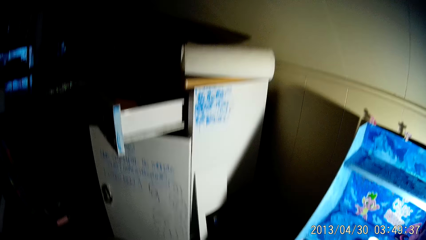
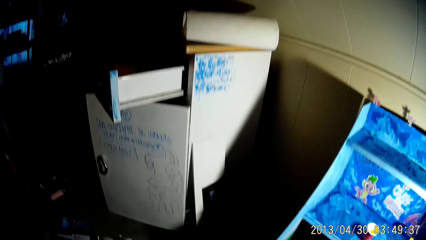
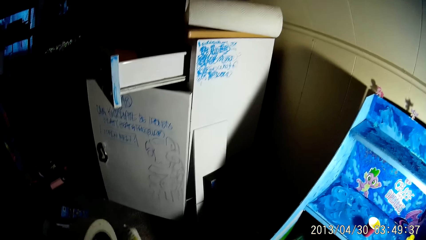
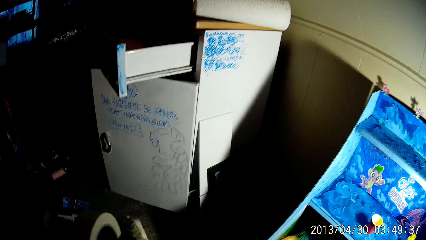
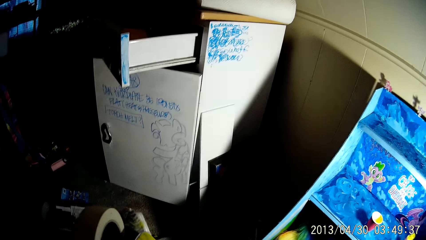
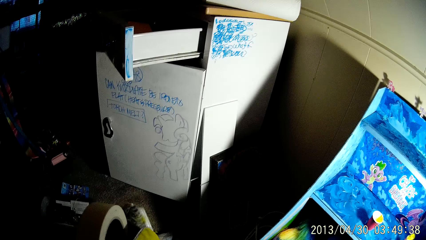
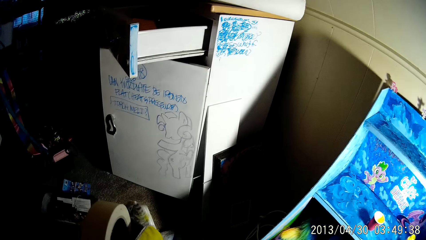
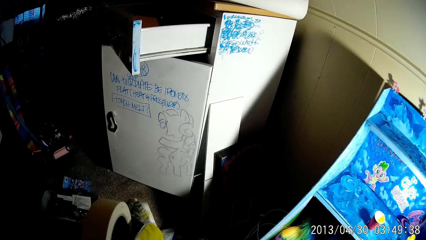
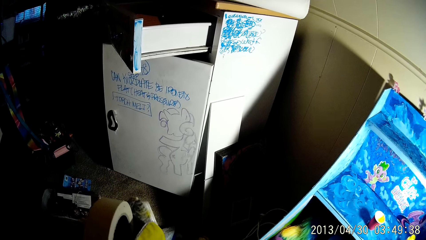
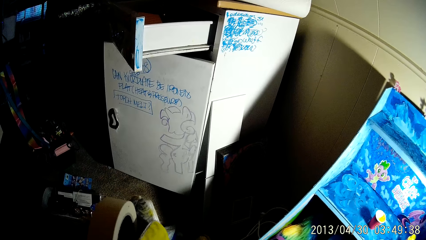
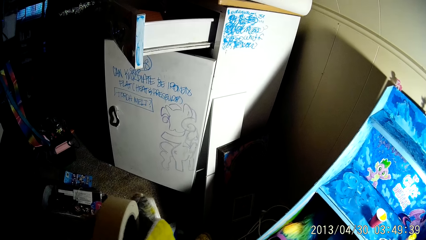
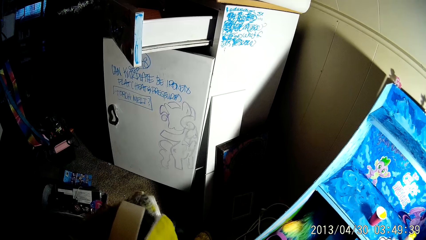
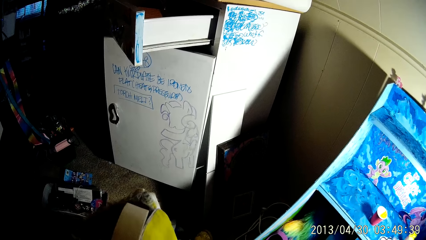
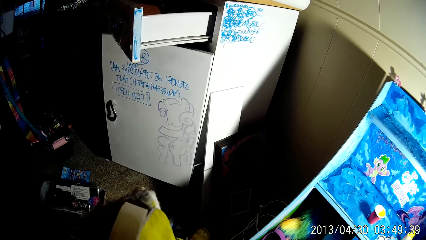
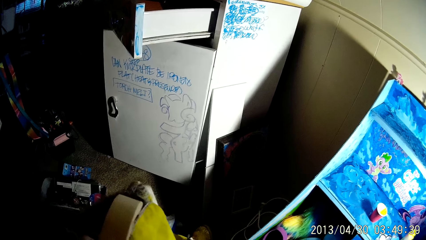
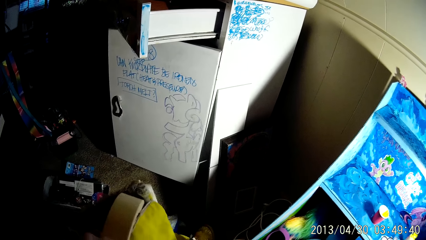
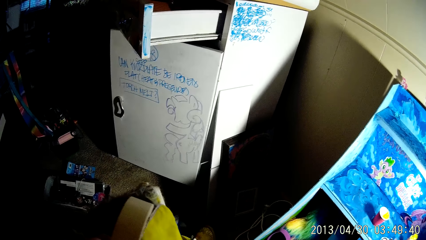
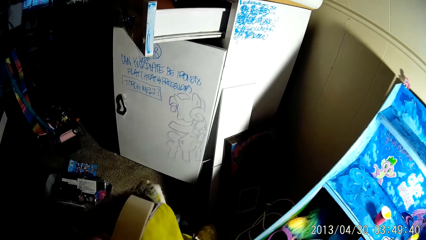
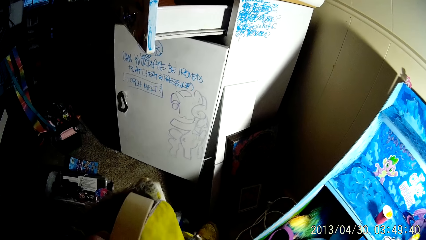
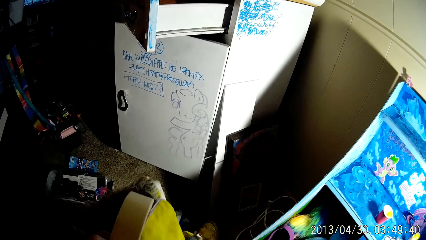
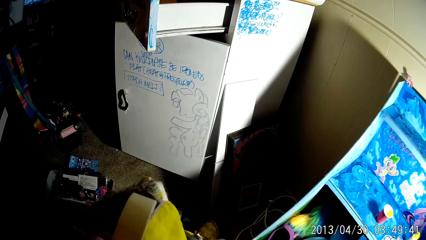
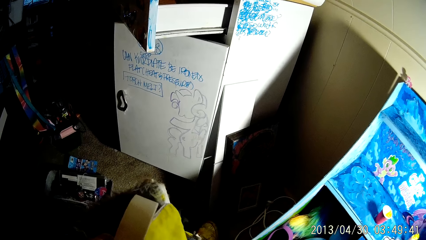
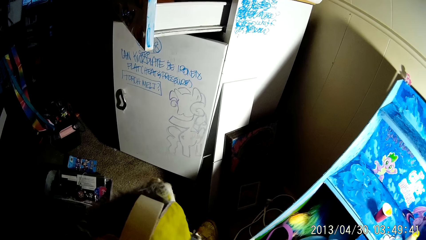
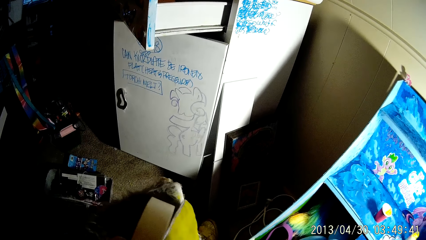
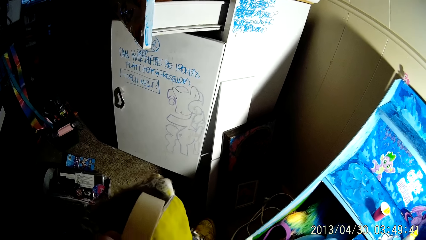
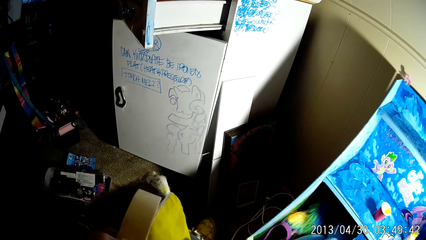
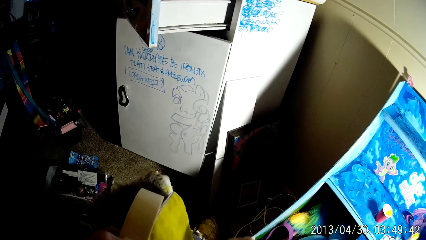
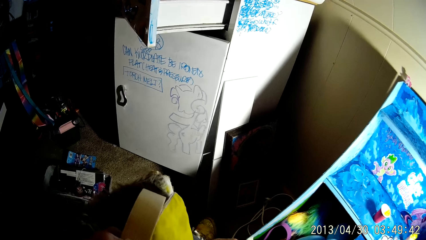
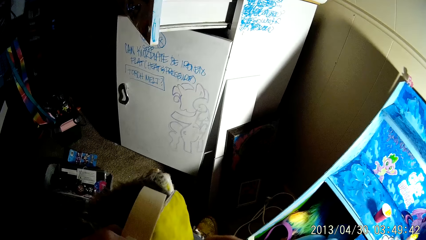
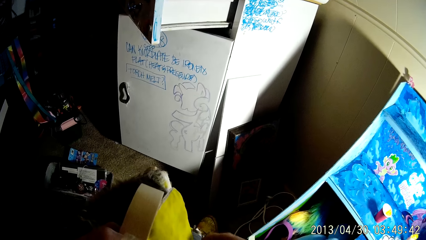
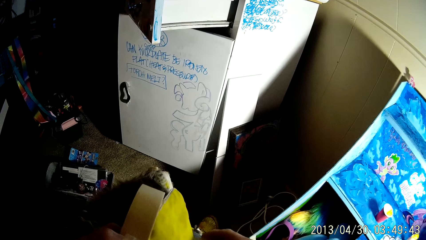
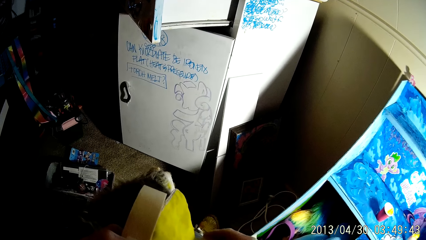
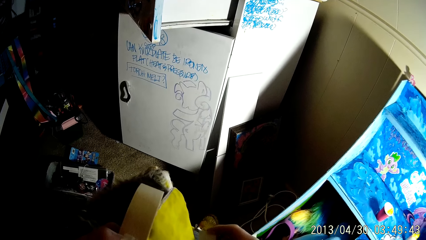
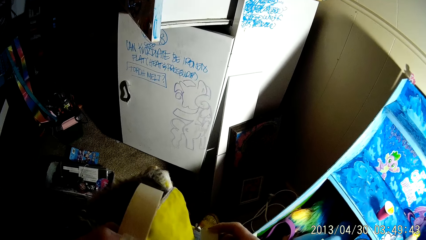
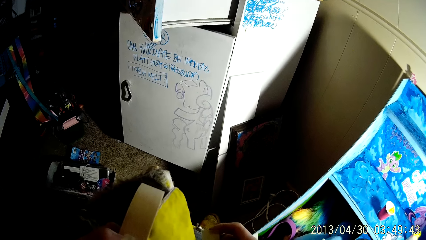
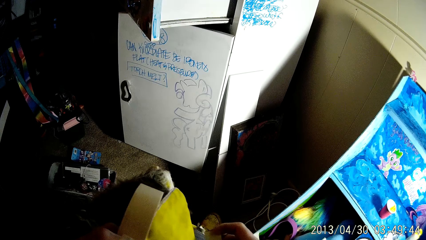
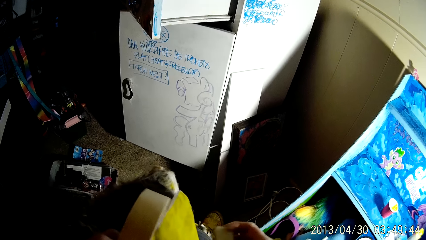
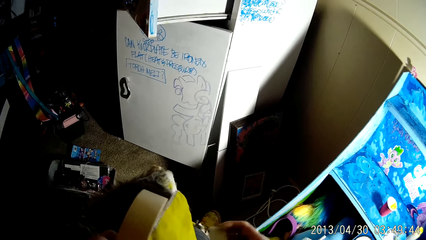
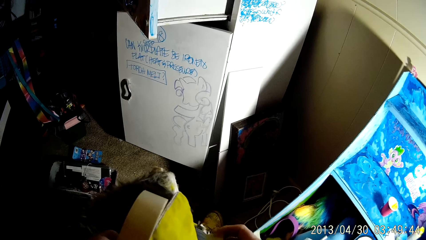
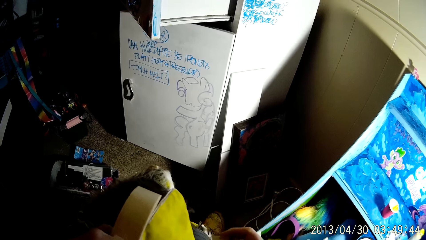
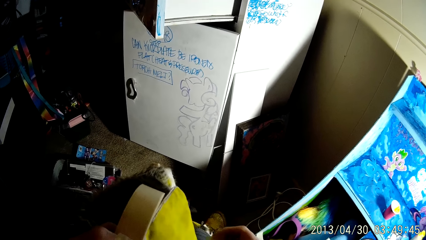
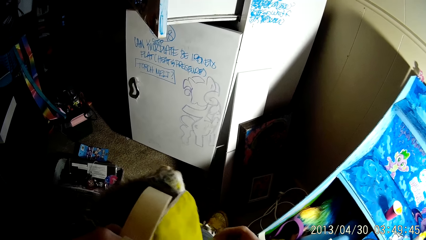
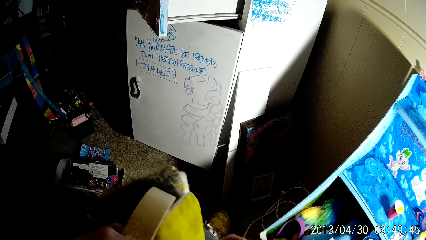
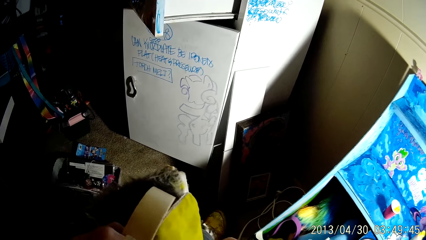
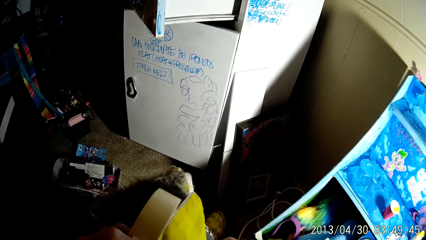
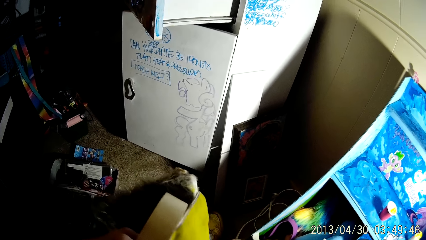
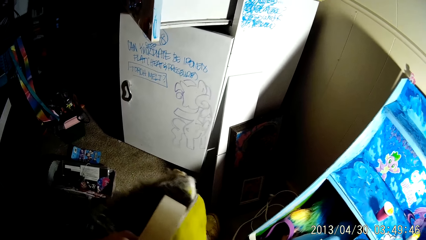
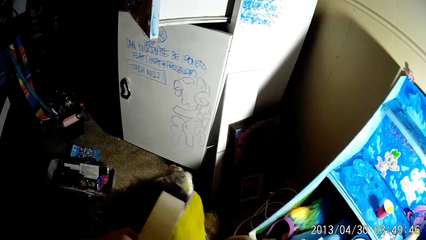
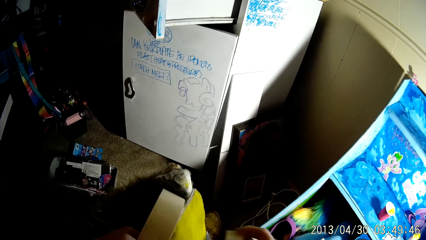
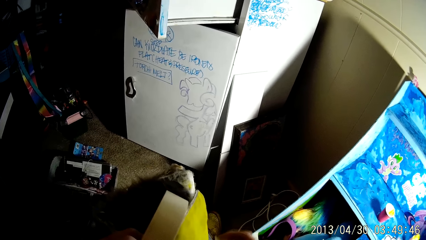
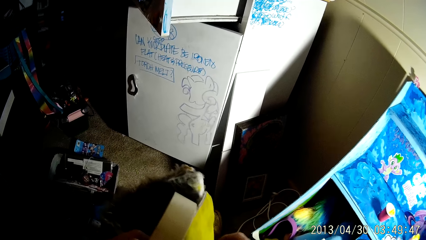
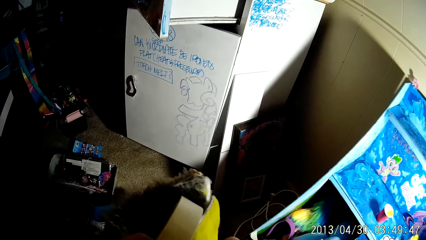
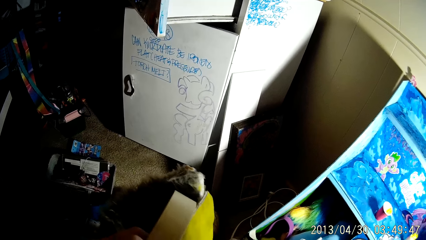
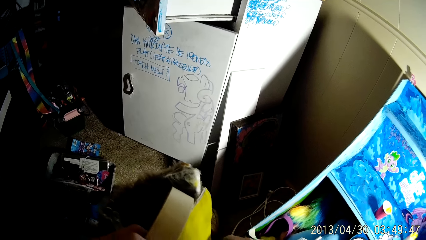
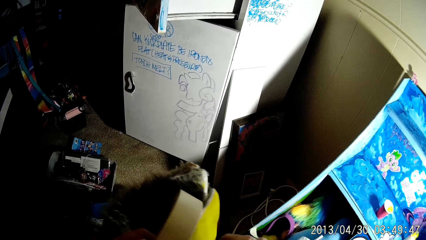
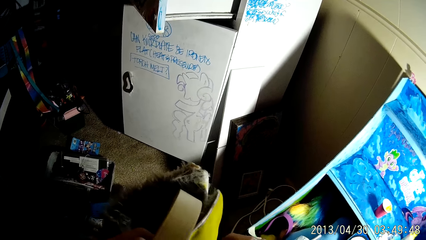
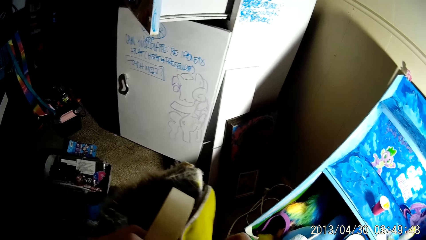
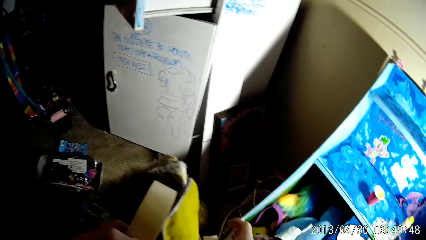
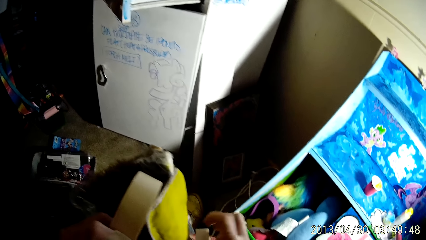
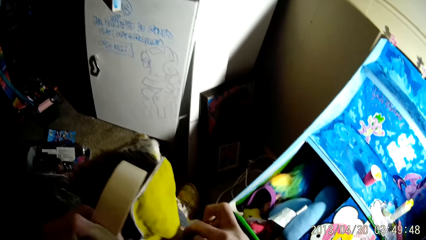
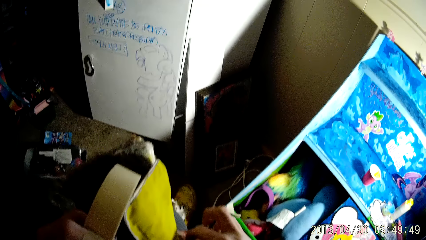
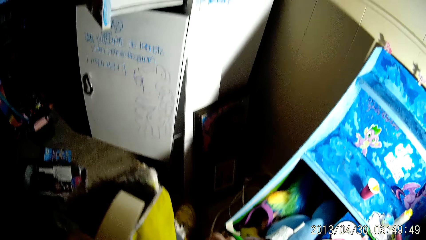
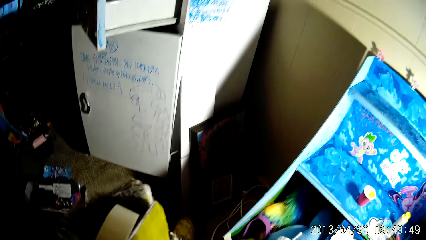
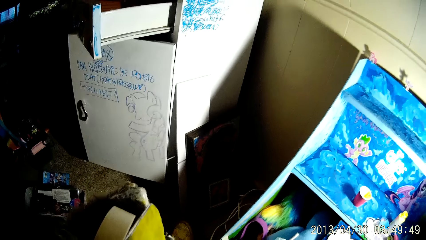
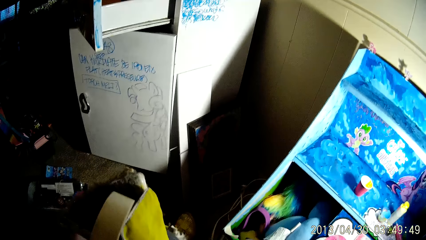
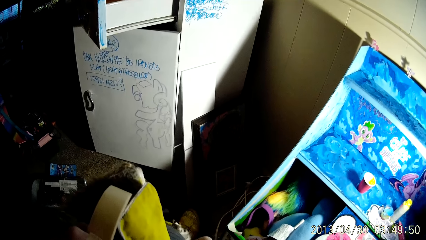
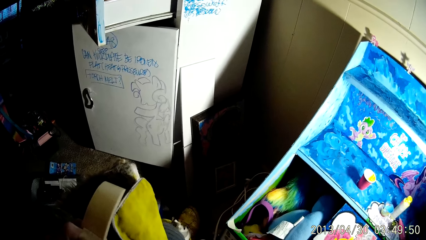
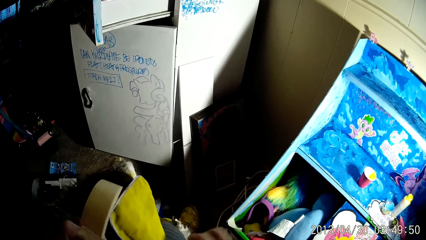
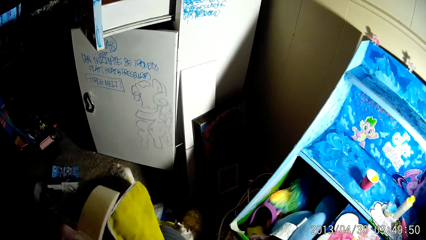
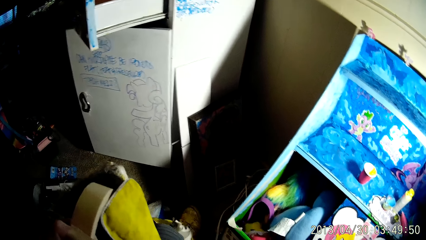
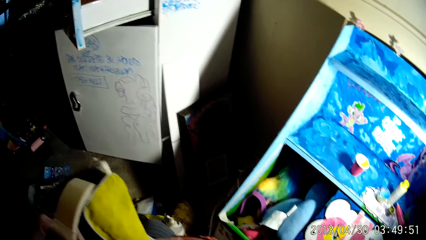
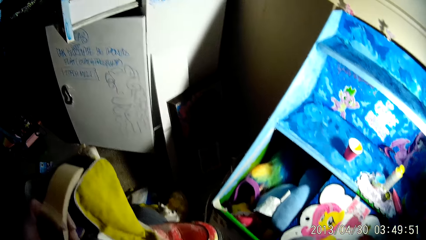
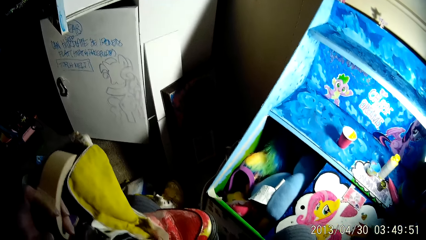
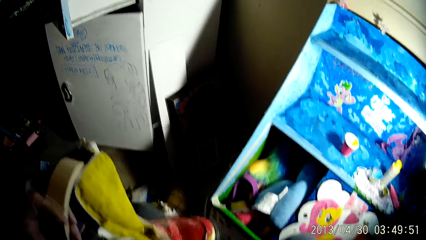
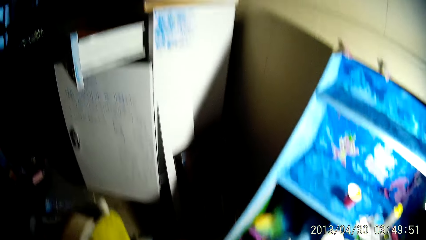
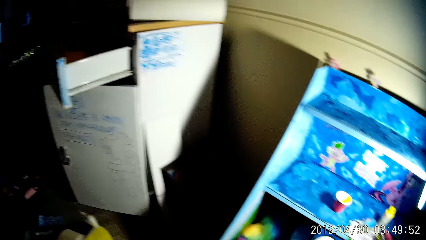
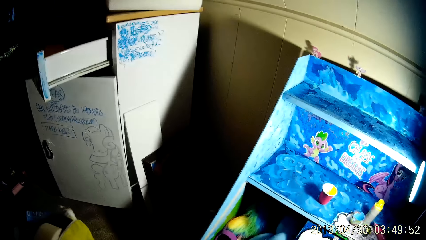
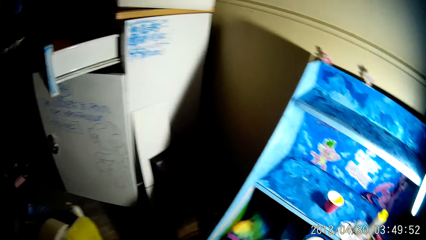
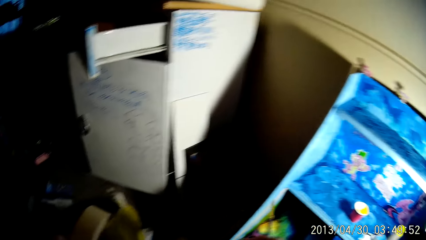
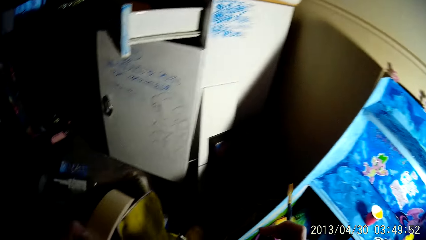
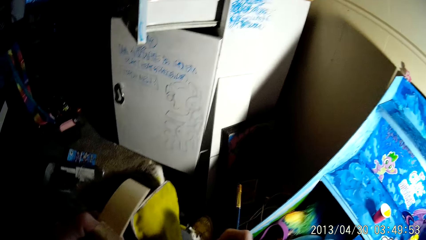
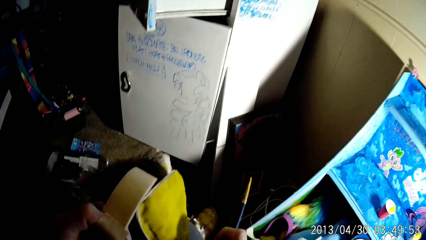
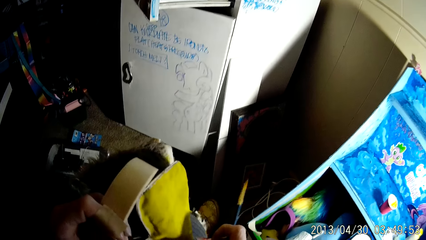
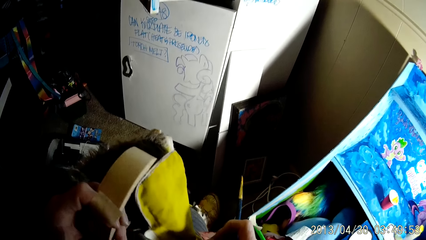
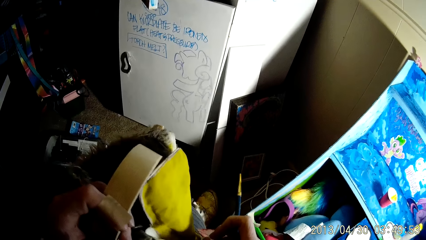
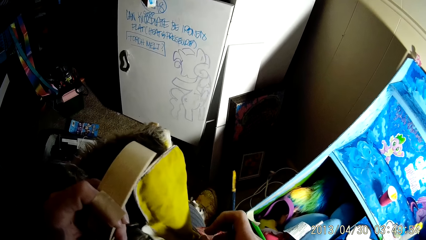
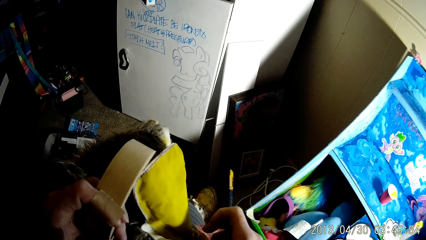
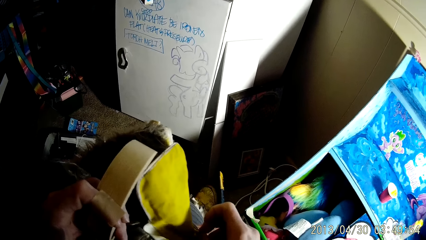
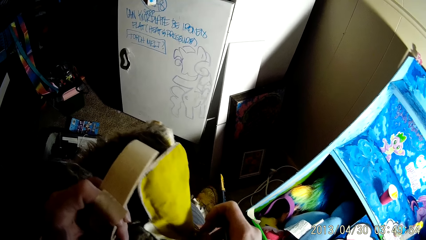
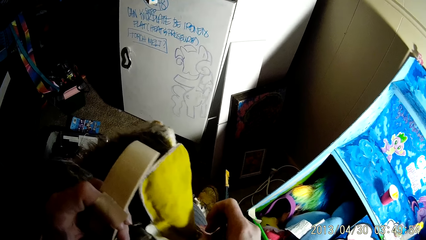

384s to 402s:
The camera wearer holds a tape. He paints the boot with the paintbrush in his right hand. He removes dirt from the shoe. He takes the paintbrush.
